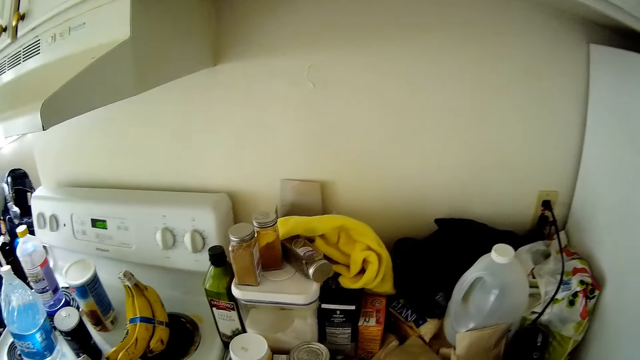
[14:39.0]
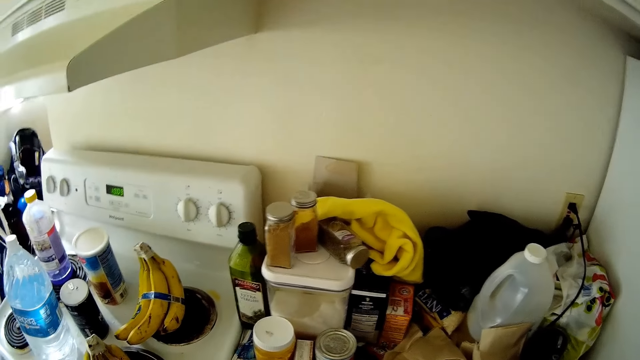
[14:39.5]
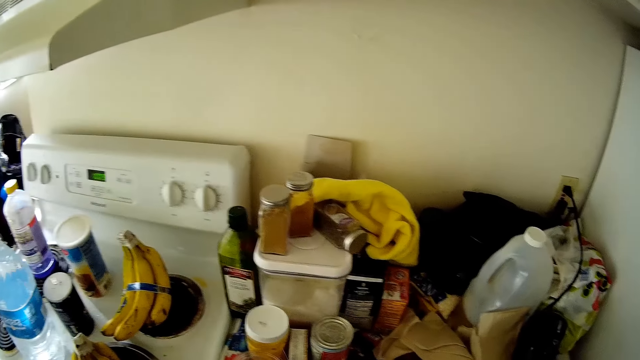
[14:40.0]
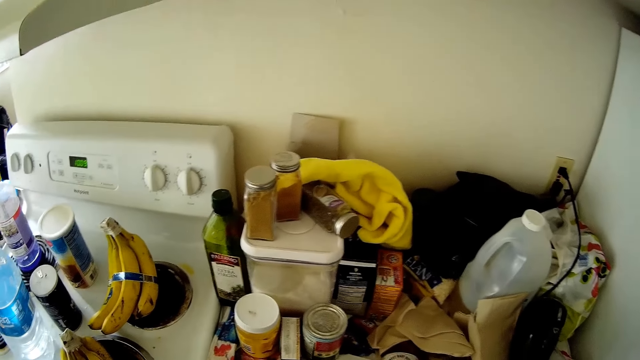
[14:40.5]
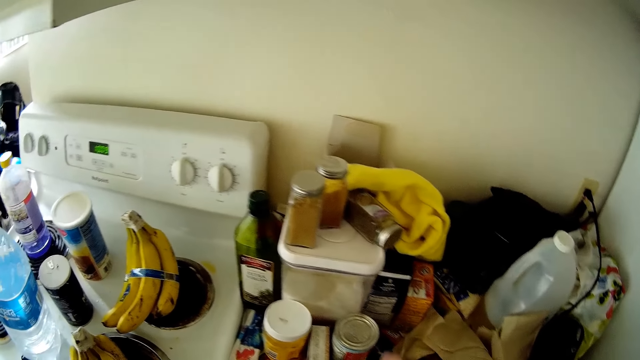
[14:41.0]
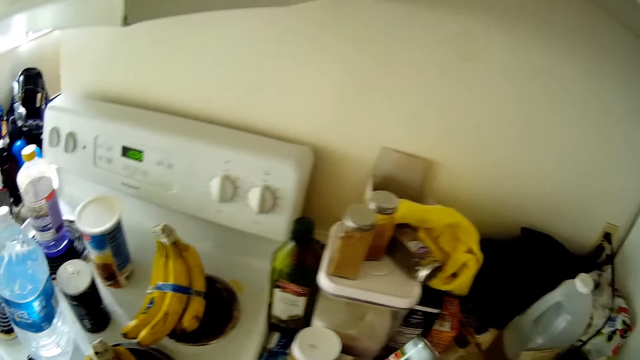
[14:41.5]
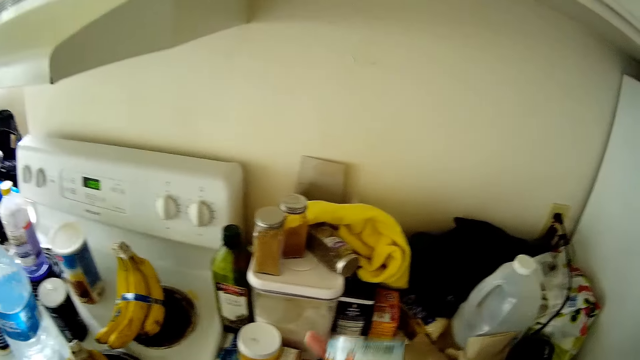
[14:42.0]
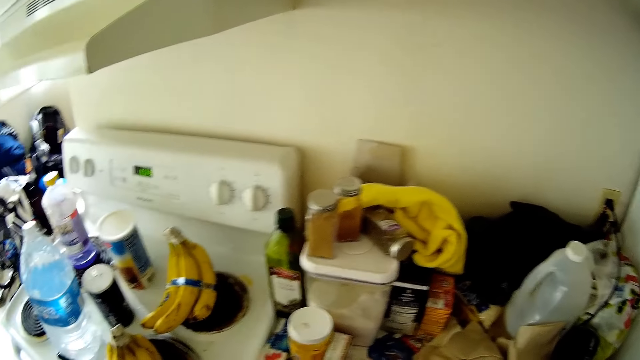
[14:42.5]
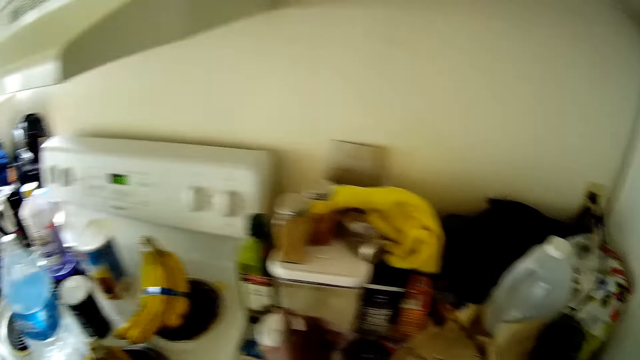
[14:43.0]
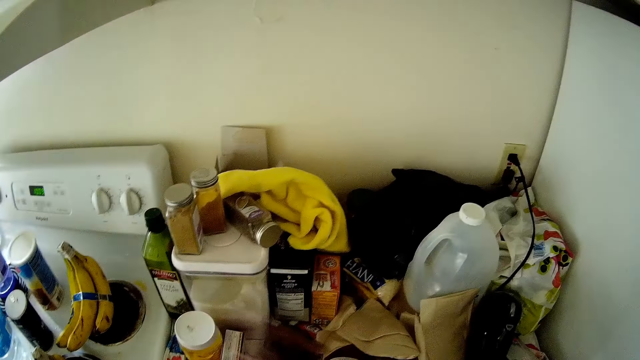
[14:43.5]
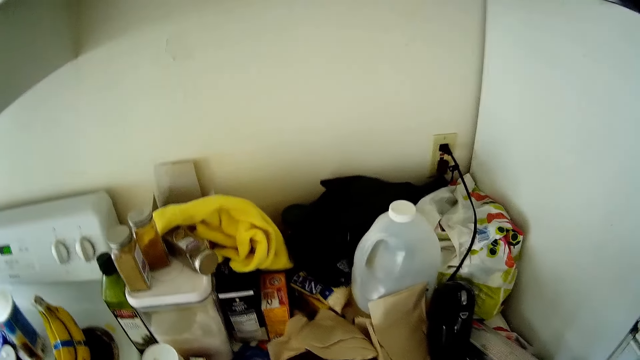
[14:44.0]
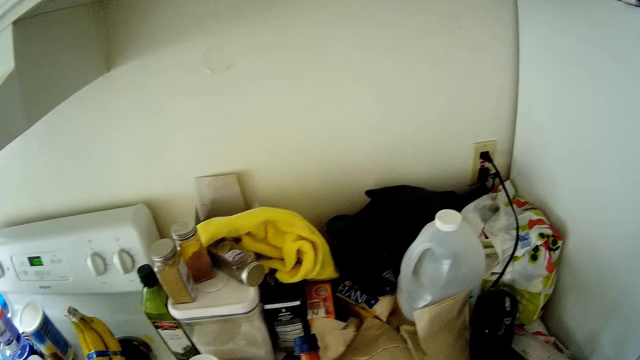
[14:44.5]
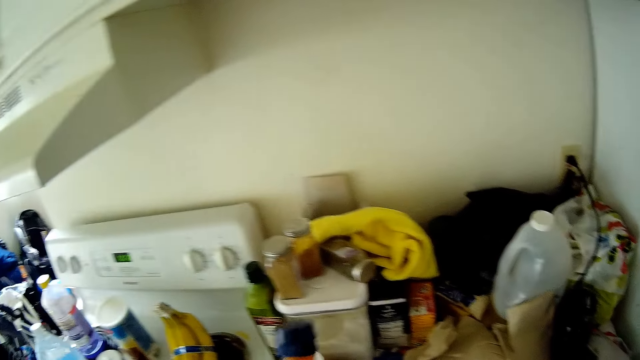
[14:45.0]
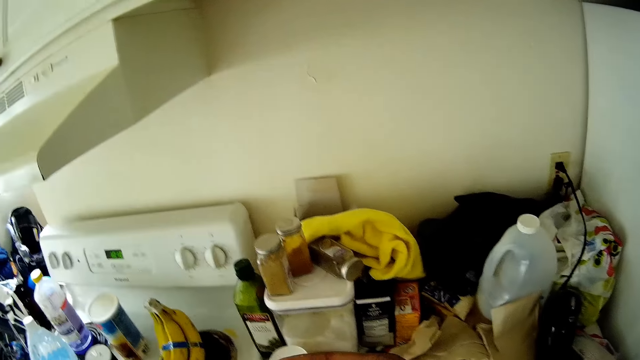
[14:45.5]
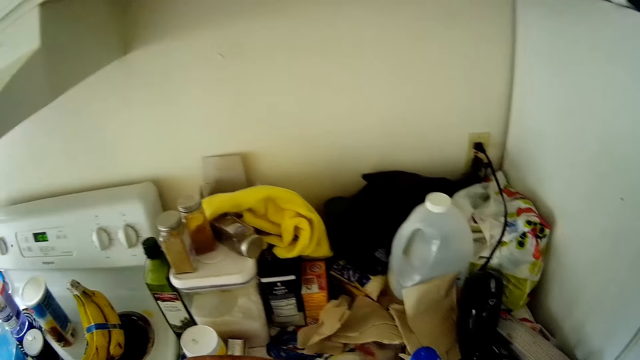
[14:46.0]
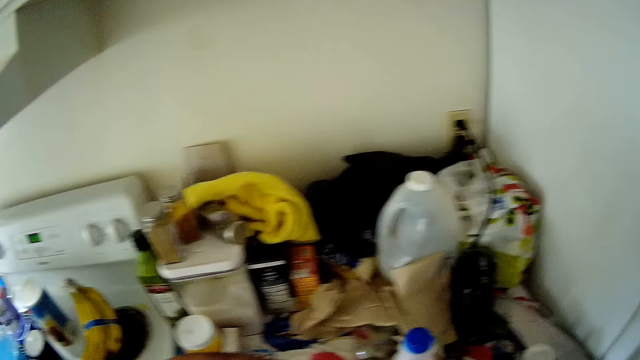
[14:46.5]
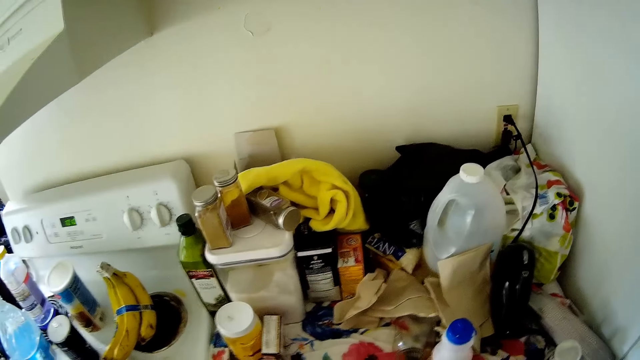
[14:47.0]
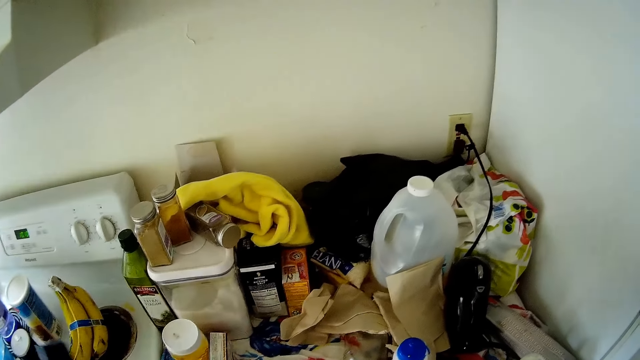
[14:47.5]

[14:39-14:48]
The camera wearer picks canned food from a cabinet with her right hand. She picks a bottle from the cabinet with her right hand.

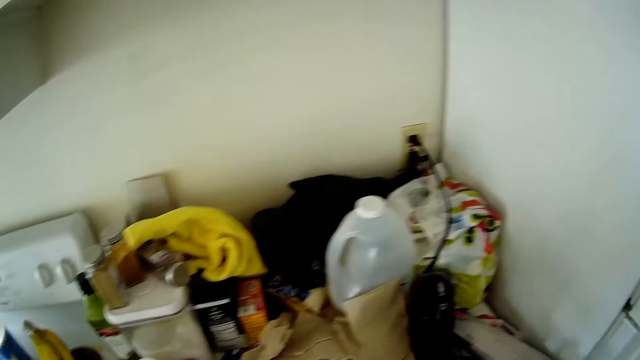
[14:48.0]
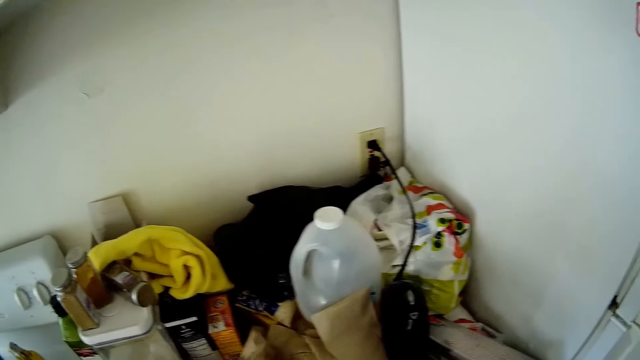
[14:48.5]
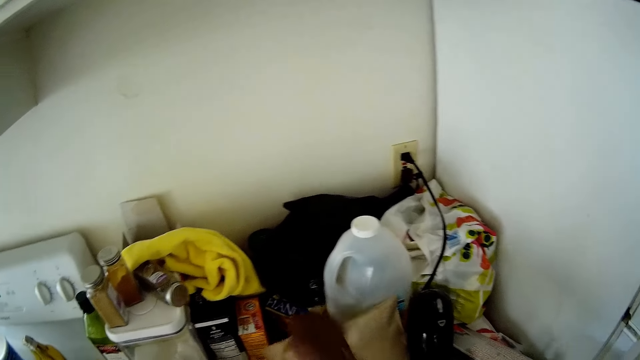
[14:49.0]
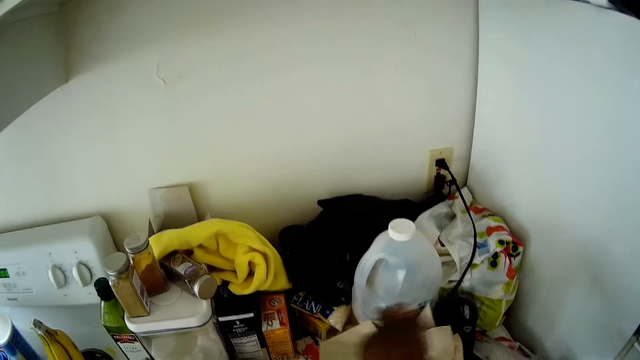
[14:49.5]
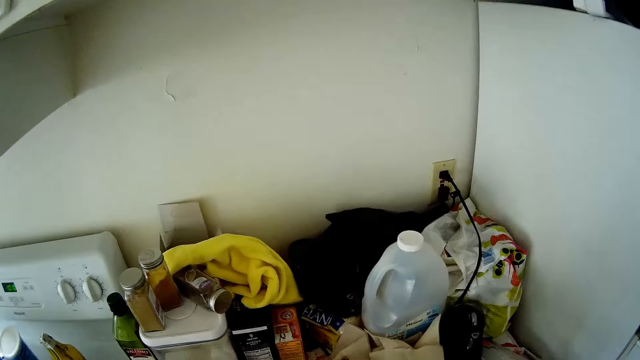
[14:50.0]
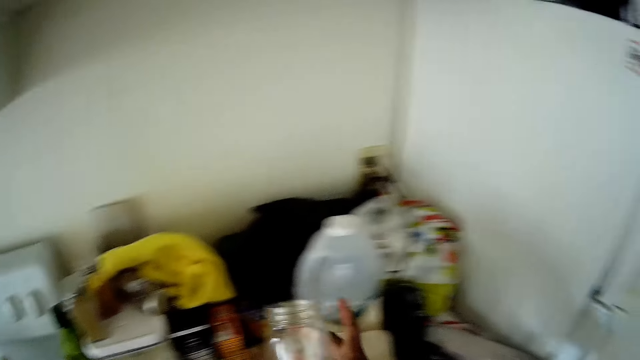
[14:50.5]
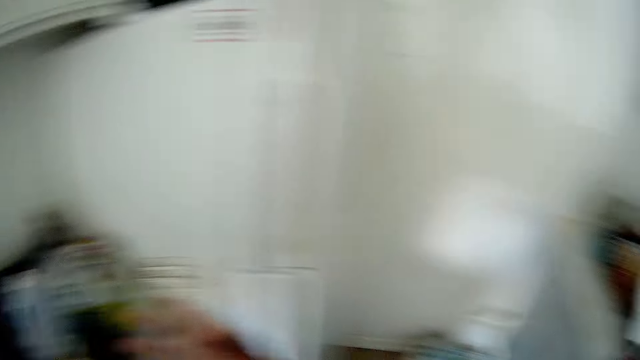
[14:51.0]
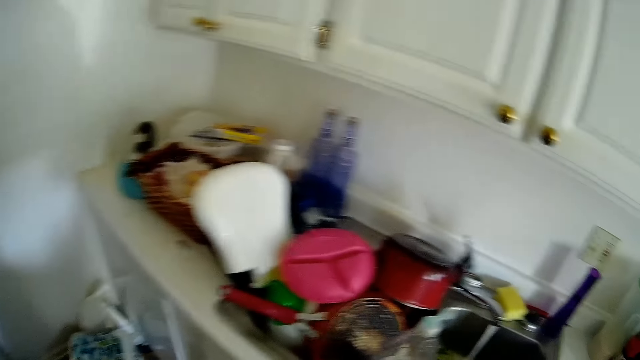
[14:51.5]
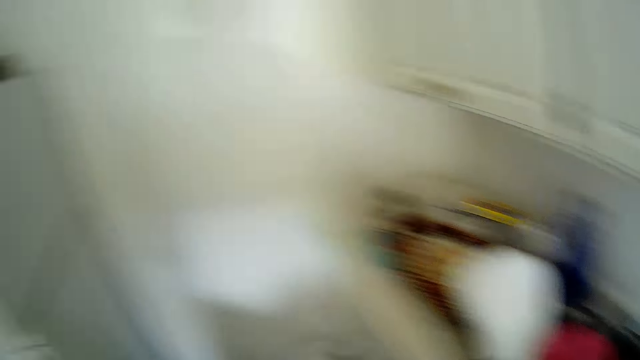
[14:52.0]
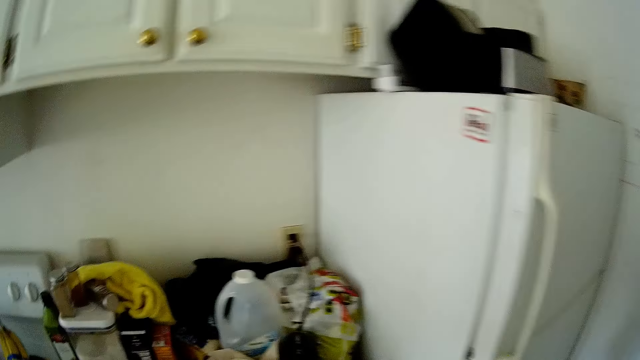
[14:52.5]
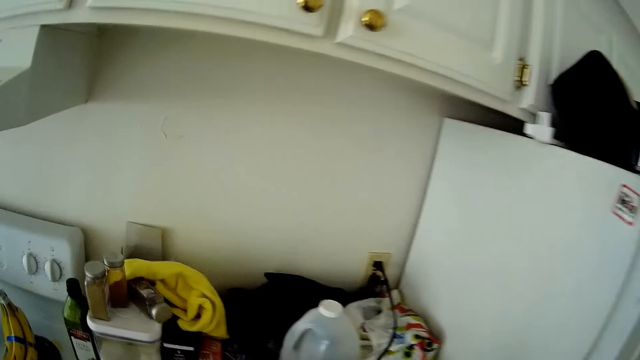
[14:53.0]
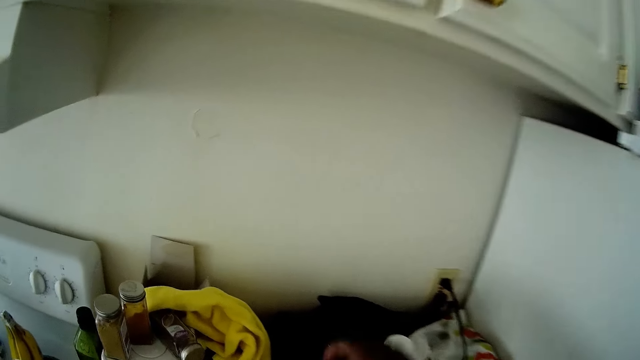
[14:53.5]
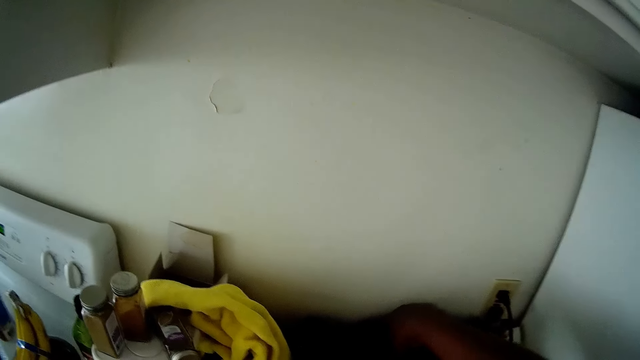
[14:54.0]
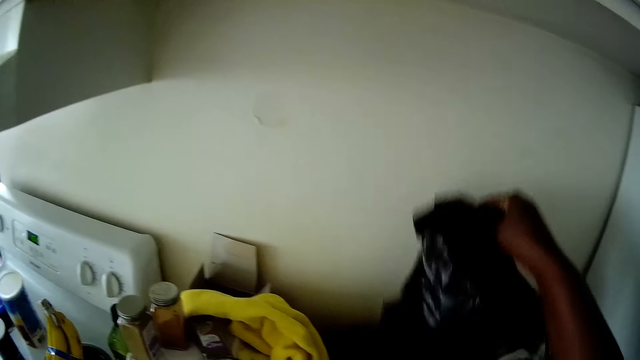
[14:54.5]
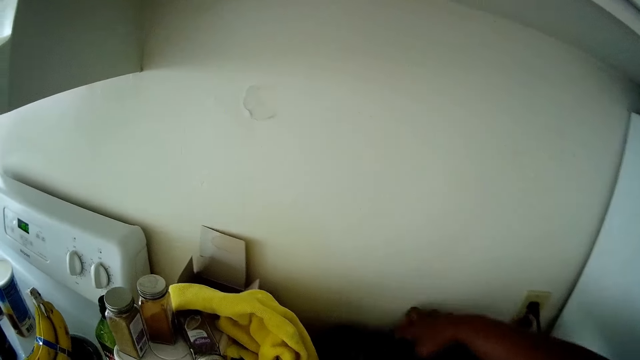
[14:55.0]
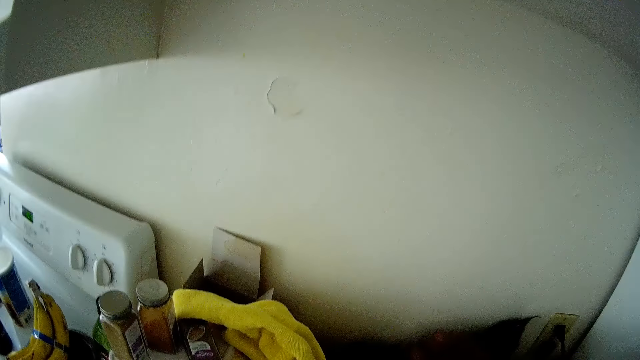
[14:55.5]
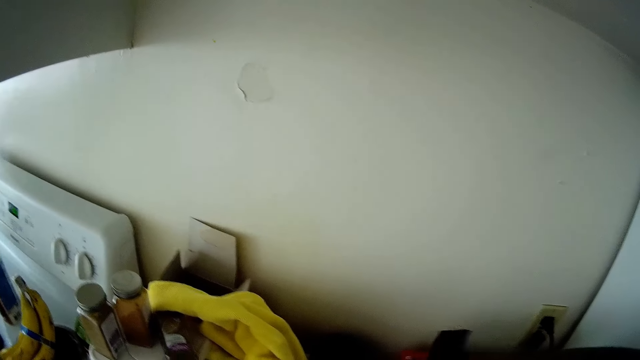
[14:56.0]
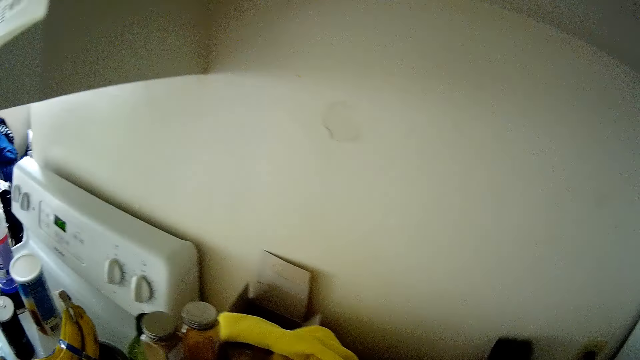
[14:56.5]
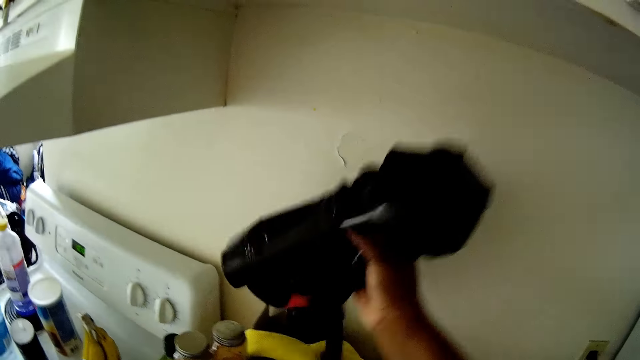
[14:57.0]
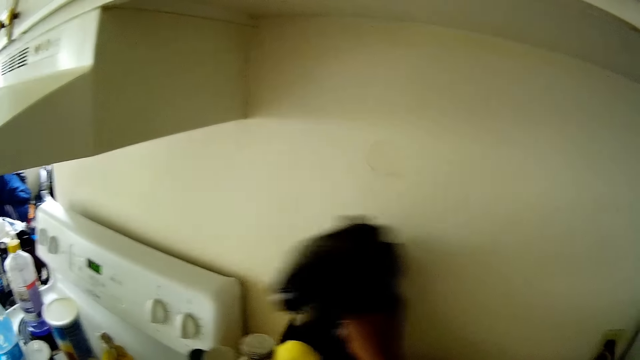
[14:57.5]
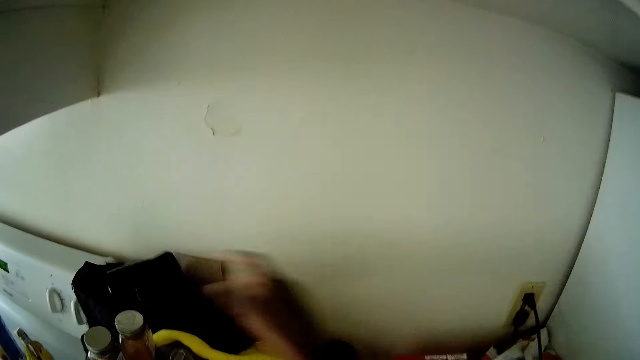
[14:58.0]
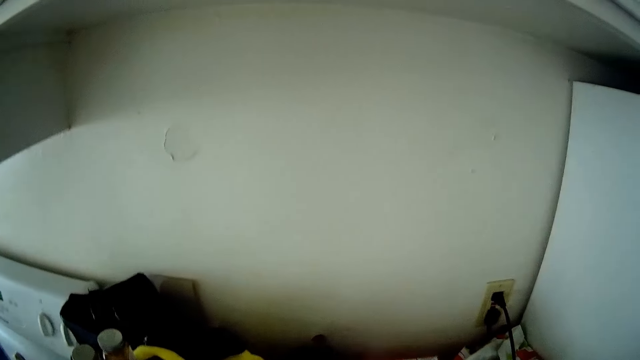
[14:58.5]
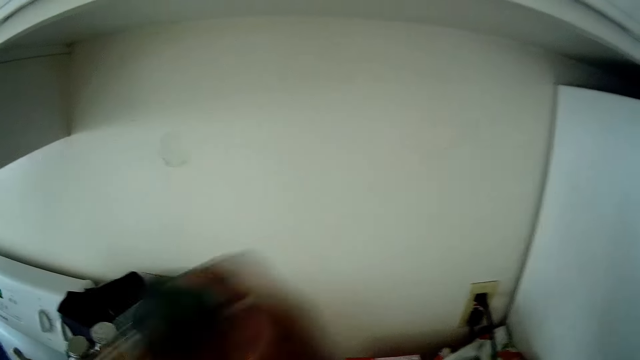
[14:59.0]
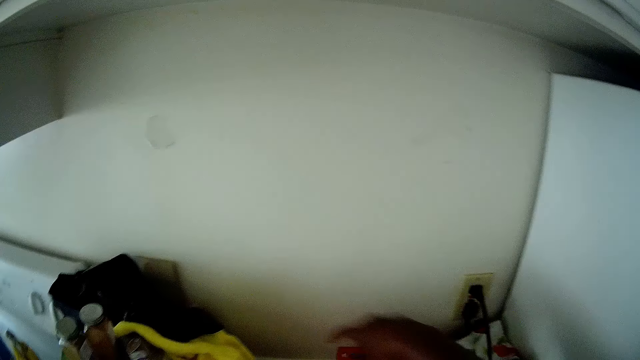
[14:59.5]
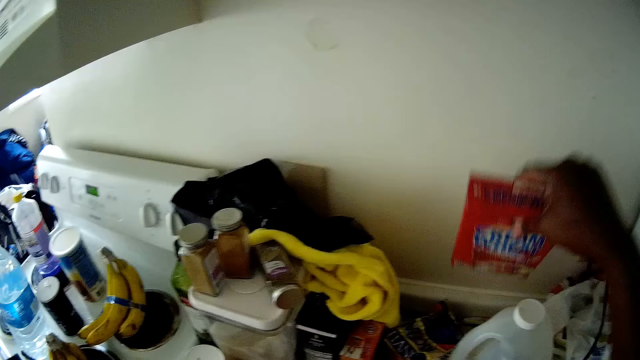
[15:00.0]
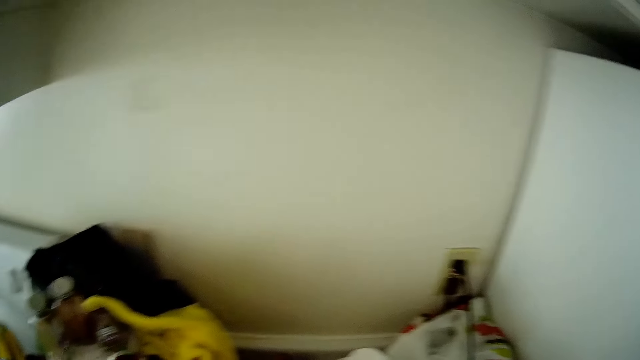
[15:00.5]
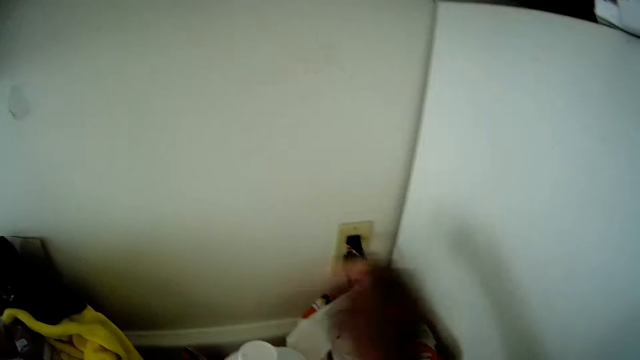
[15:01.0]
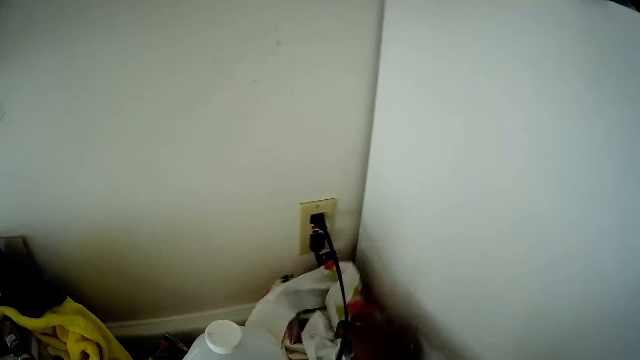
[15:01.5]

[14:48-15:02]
The camera wearer drops the bottle on the cabinet with her left hand. She picks an empty jar from the cabinet with her right hand. She looks around. She picks a bin bag from the cabinet with her right hand. She drops the bin bag on the cabinet with her right hand. She picks a jar from the cabinet with her right hand. She picks a sachet of cream from the cabinet with her right hand.
